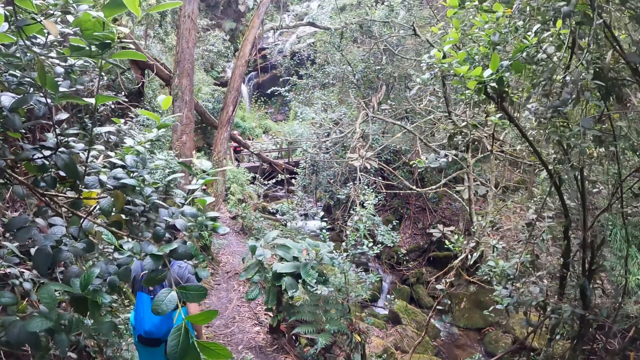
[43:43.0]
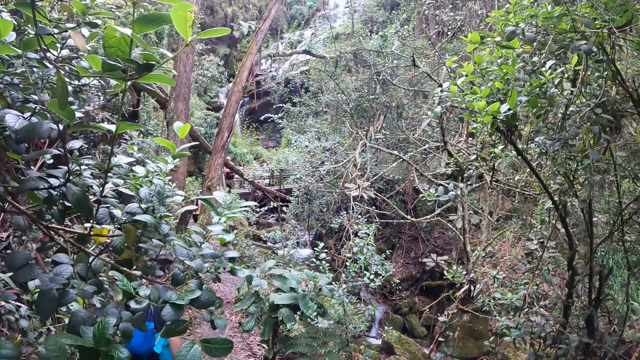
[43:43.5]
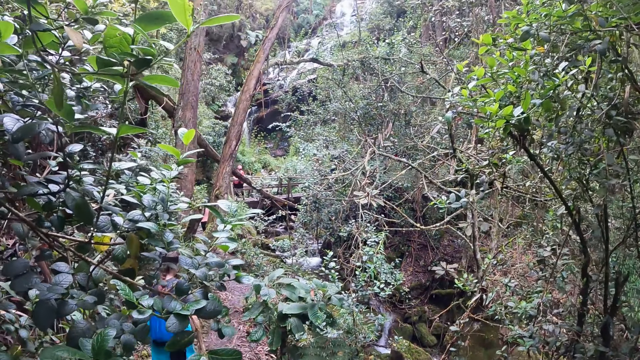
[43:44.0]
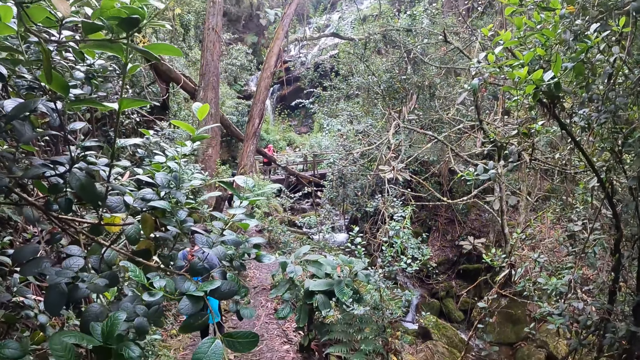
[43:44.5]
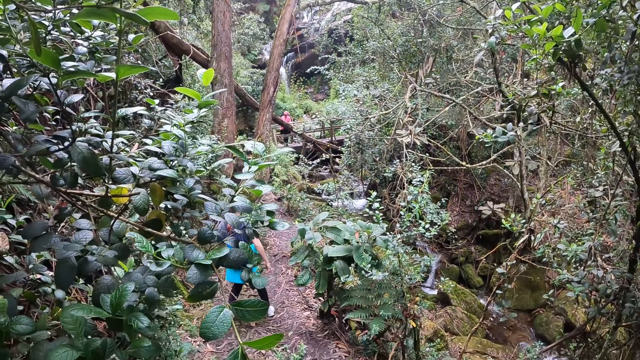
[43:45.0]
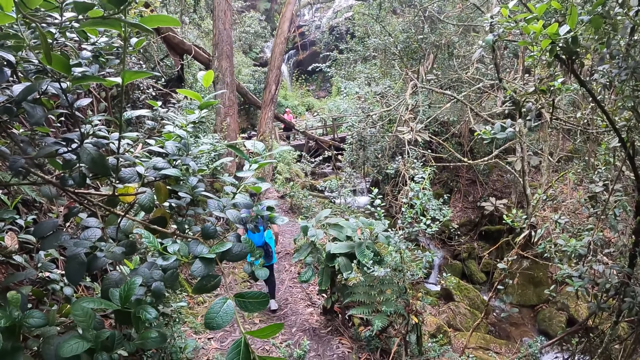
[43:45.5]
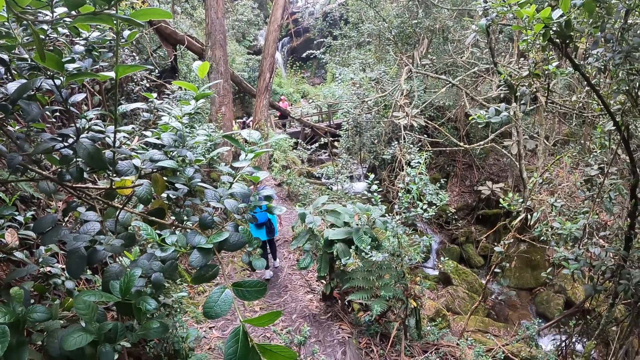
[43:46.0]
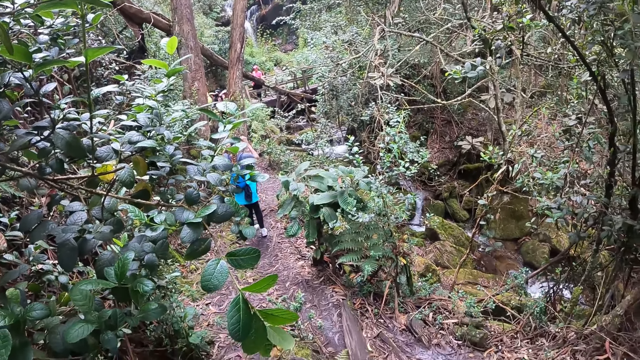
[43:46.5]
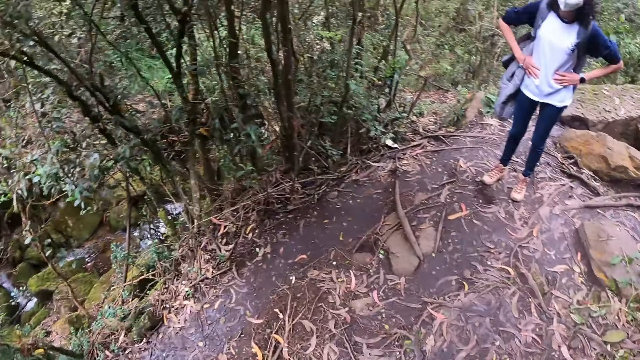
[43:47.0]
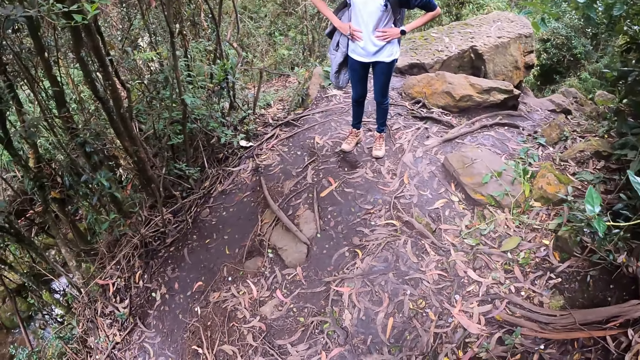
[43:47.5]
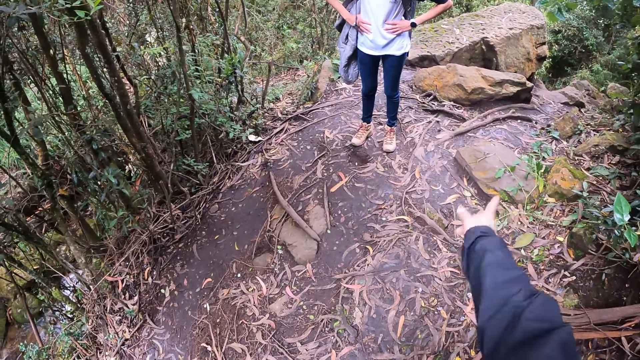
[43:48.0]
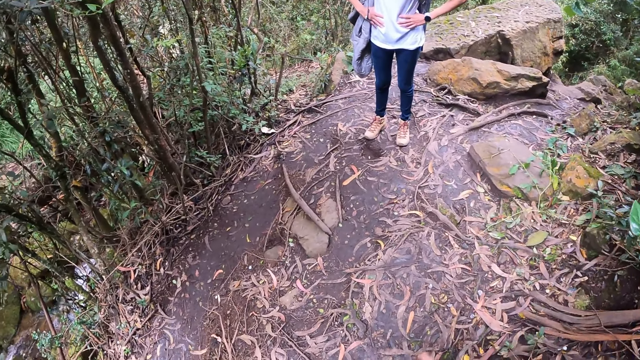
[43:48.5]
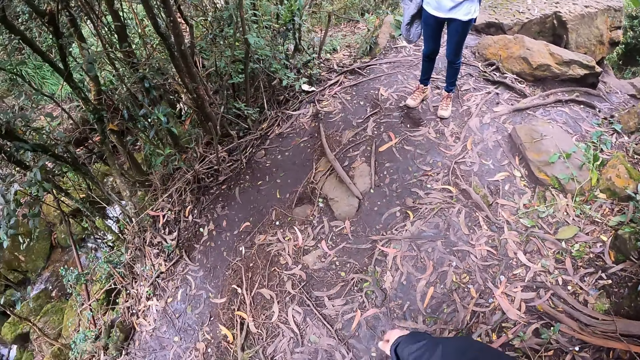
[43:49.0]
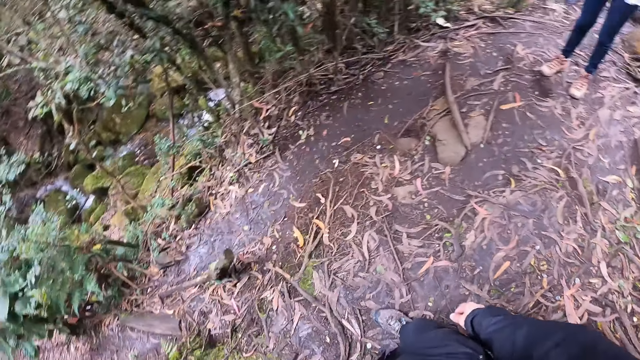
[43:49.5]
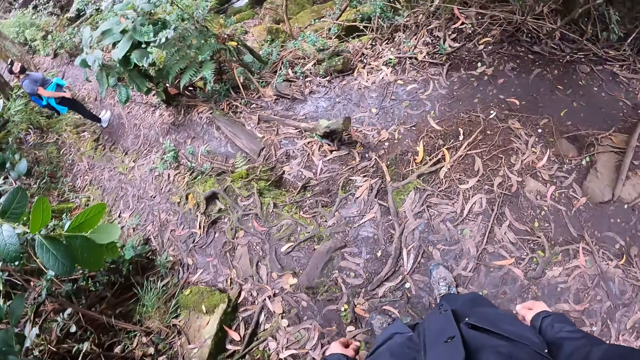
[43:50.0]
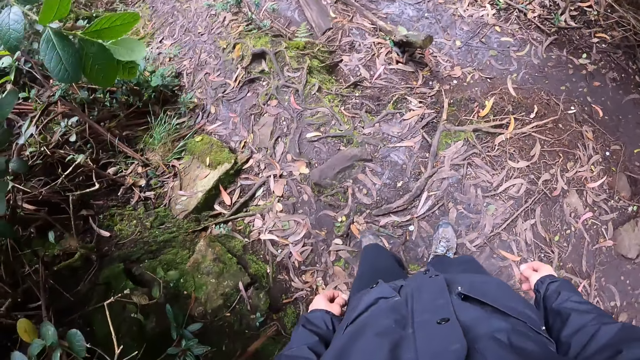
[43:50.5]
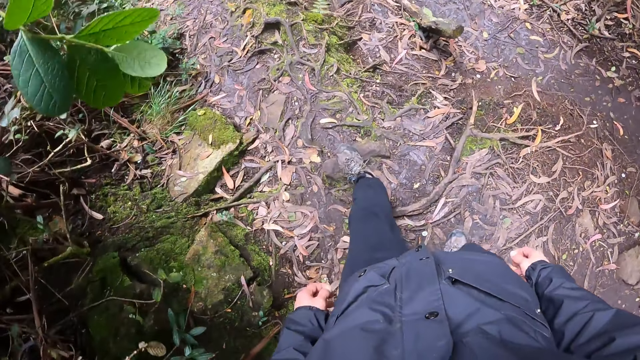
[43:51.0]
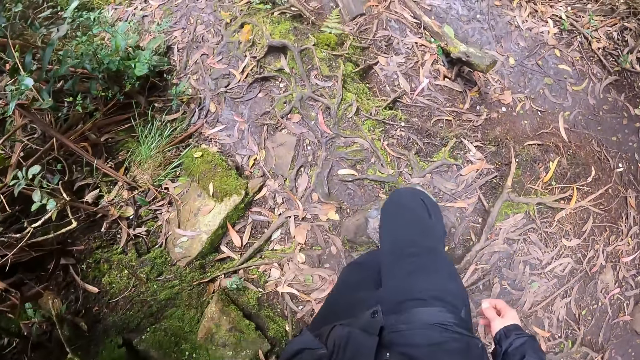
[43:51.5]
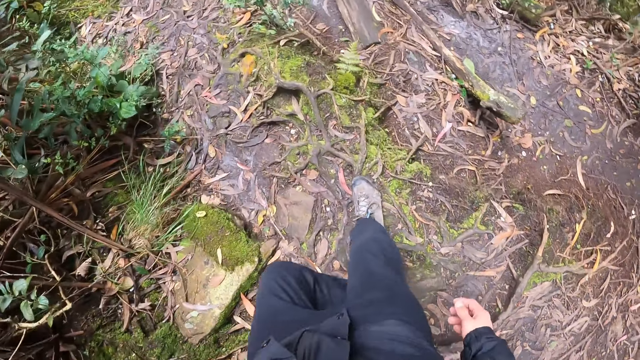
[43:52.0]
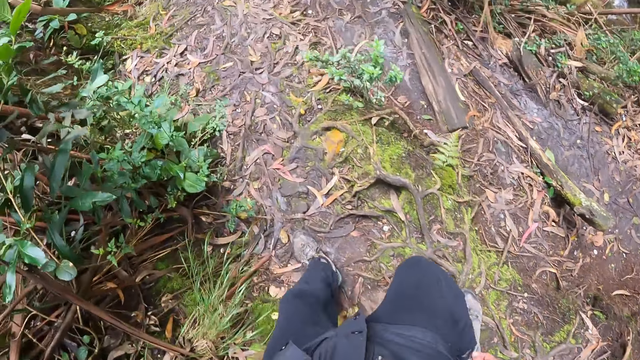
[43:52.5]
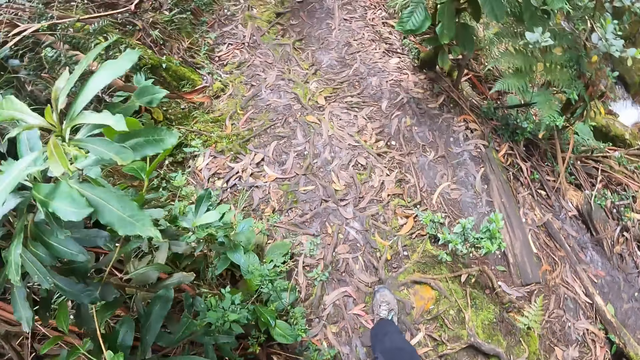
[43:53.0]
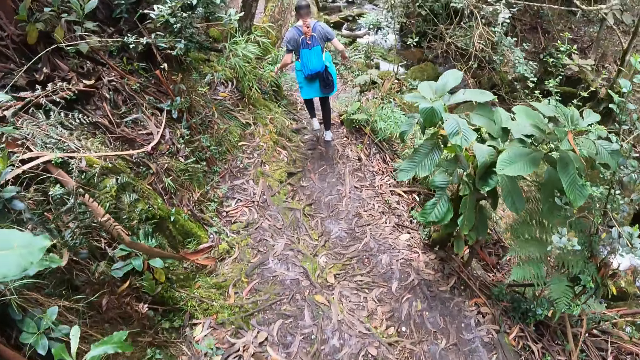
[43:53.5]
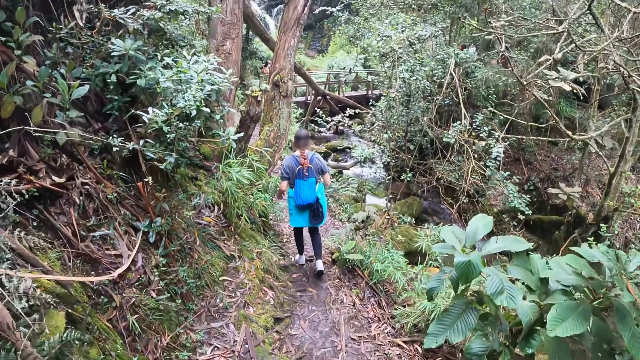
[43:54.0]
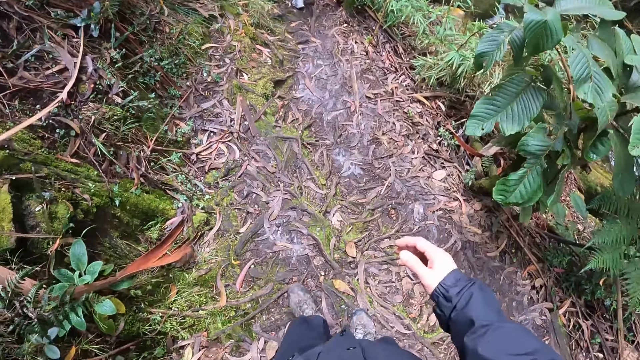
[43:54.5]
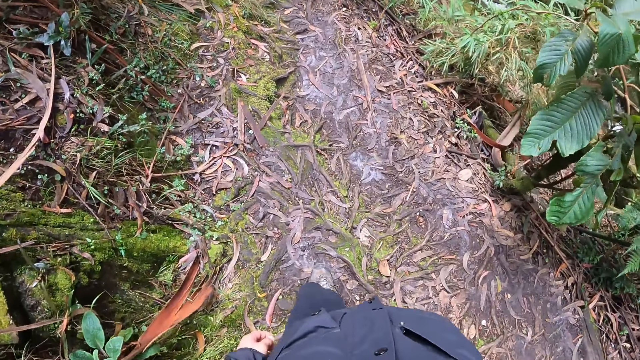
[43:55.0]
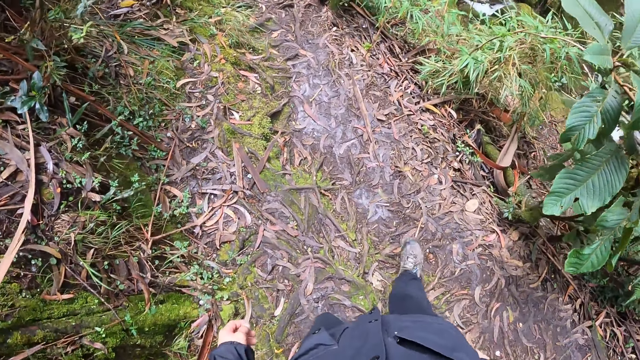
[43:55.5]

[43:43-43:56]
The camera wearer looks around. Another woman places both hands on her waist. The camera wearer interacts with the woman. She walks in the valley and rubs her face with her left hand.

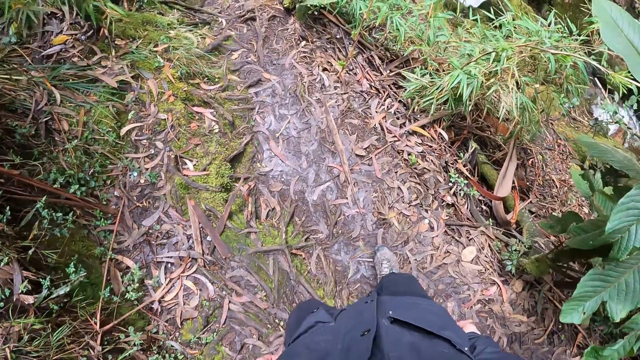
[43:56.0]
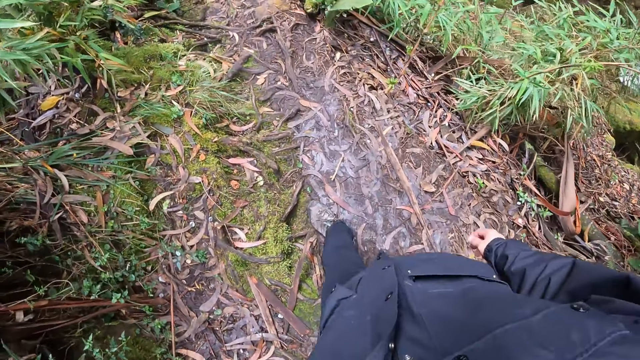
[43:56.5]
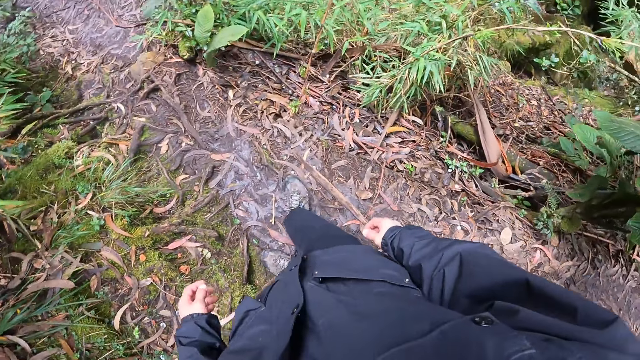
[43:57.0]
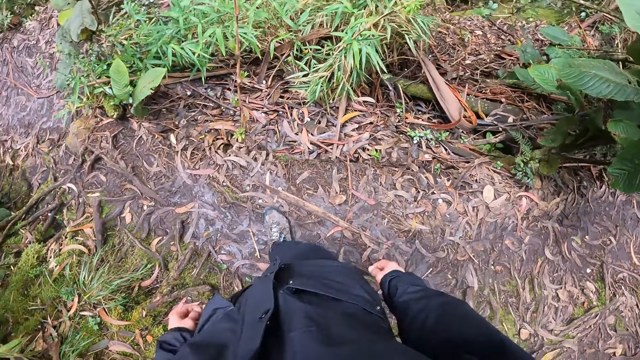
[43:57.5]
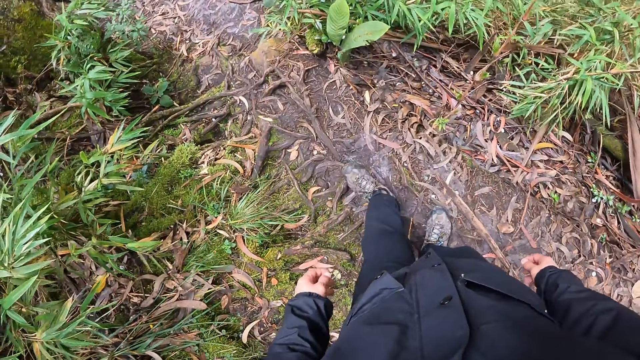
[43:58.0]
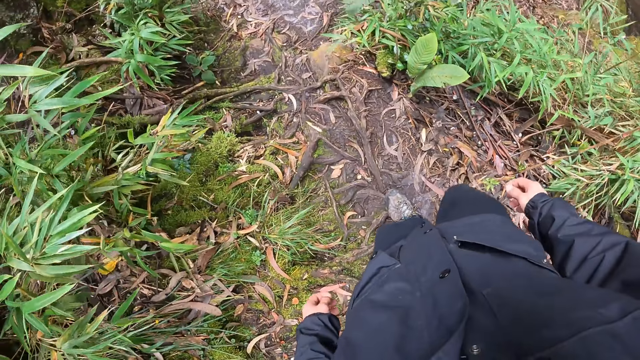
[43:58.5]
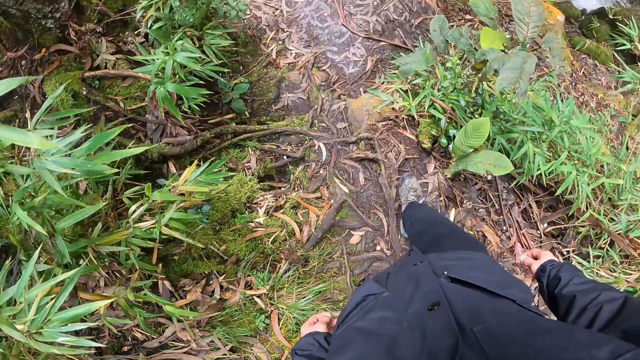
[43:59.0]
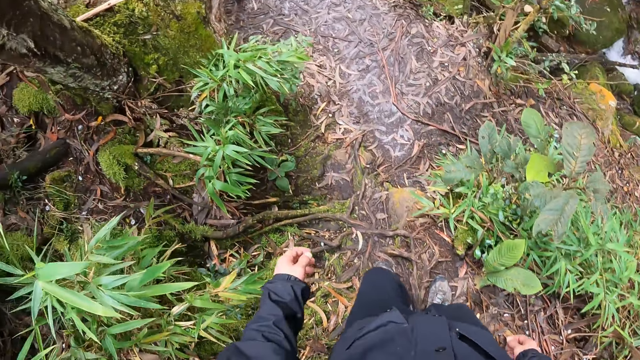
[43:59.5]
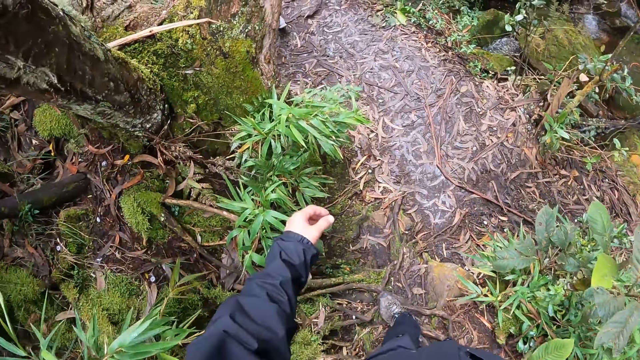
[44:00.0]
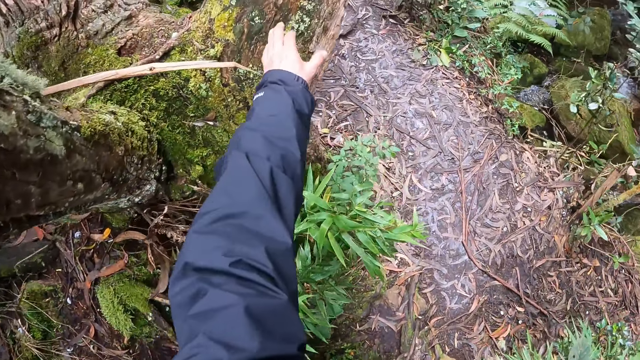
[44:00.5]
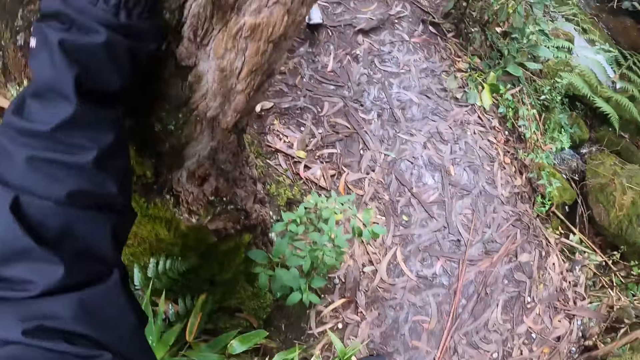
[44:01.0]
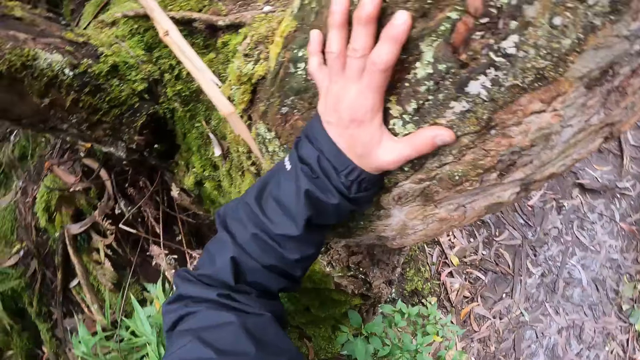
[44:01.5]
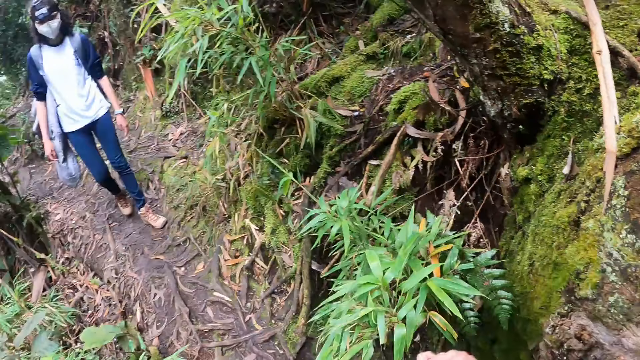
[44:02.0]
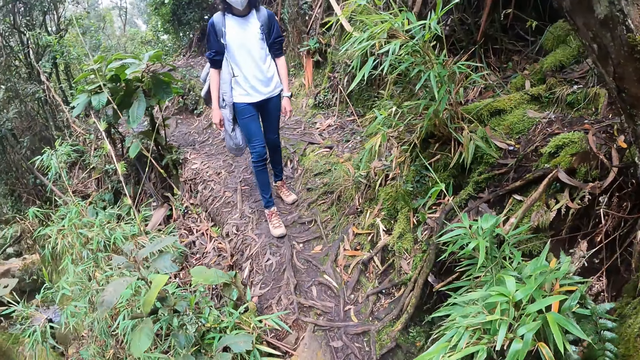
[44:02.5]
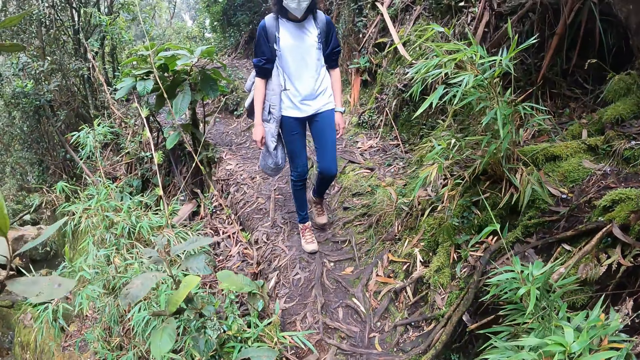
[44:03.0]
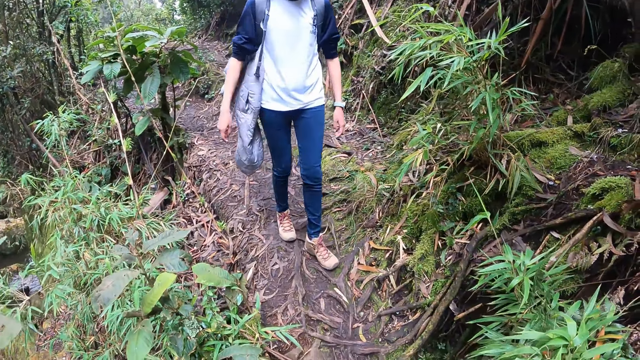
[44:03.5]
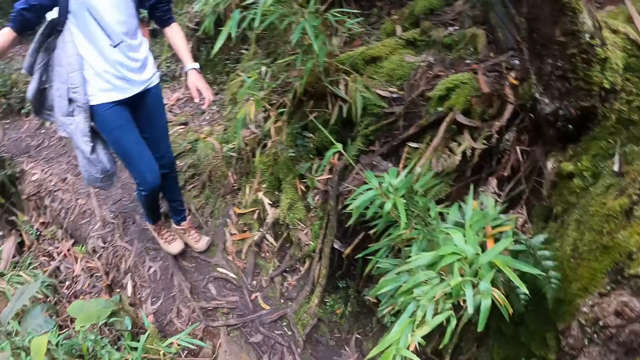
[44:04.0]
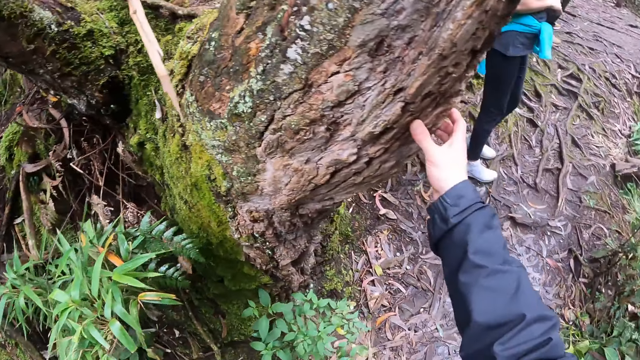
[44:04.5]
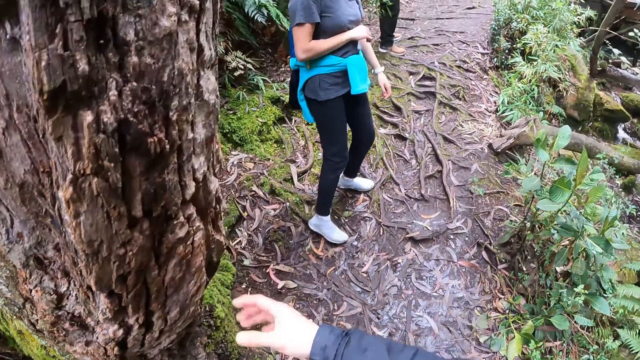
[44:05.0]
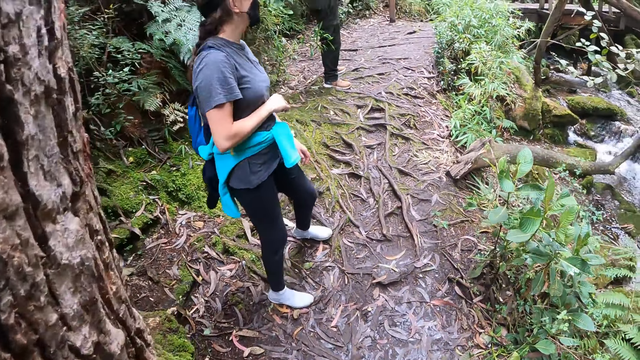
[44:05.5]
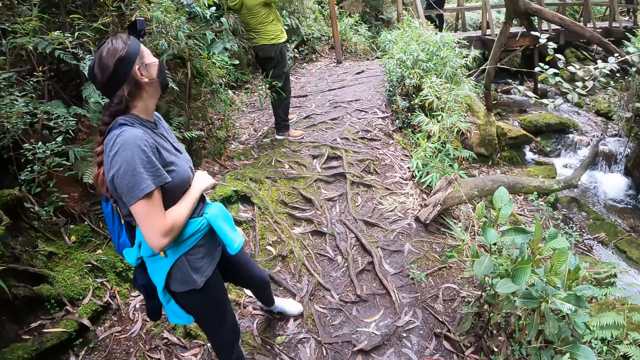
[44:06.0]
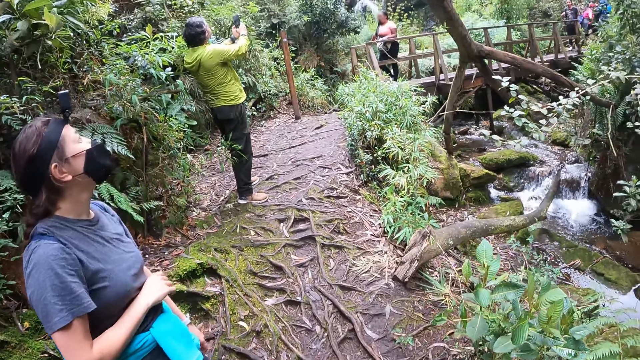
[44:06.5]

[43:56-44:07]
The camera wearer places their left hand on a tree. They turn around. They hold the tree with their right hand.
